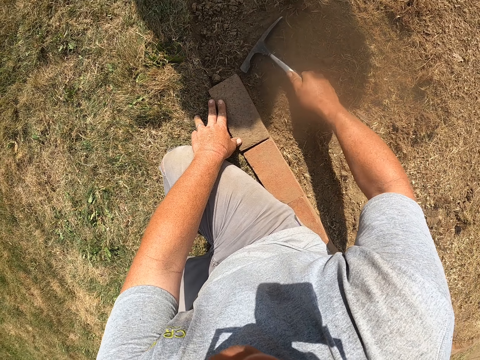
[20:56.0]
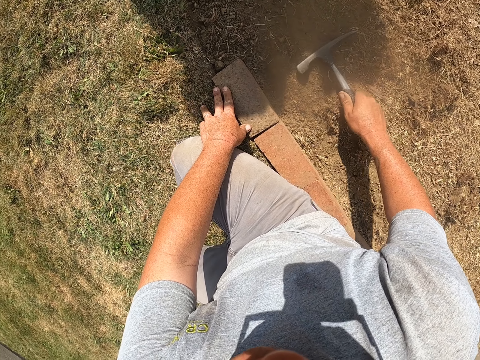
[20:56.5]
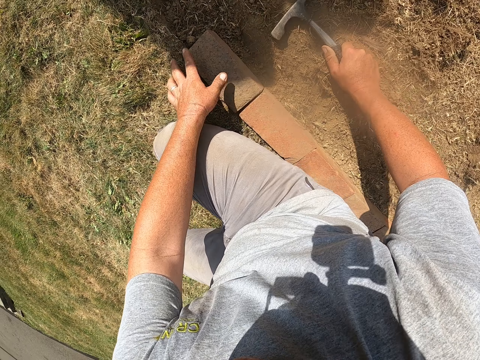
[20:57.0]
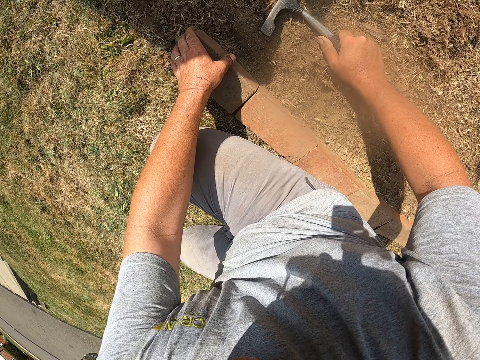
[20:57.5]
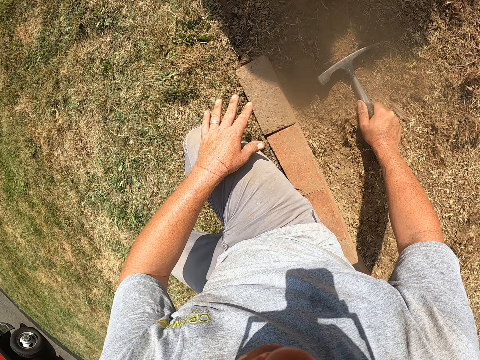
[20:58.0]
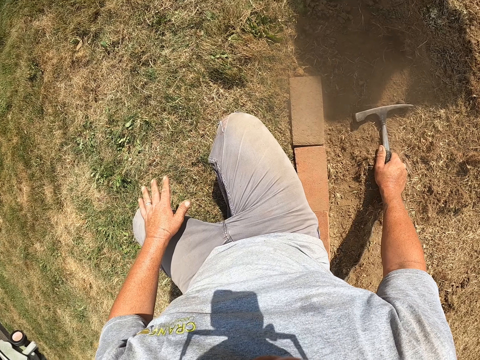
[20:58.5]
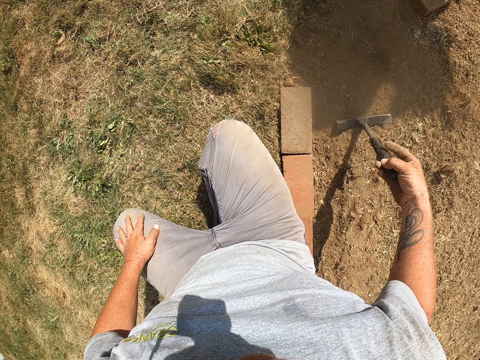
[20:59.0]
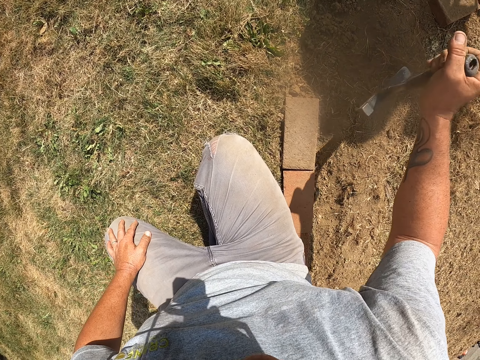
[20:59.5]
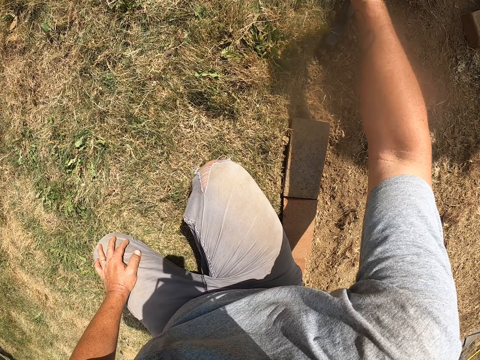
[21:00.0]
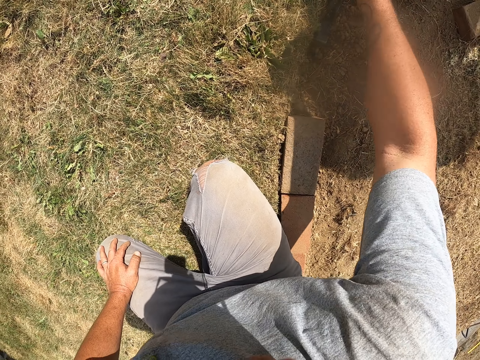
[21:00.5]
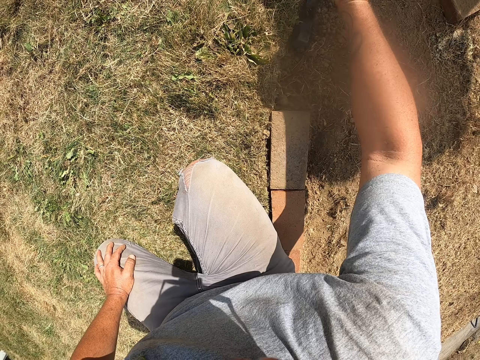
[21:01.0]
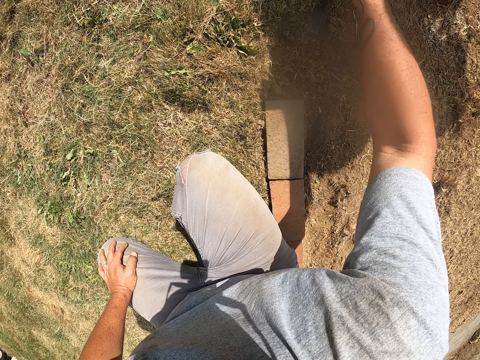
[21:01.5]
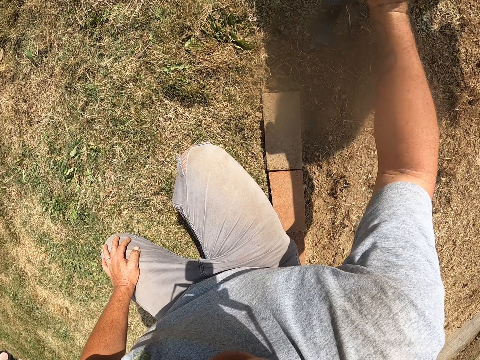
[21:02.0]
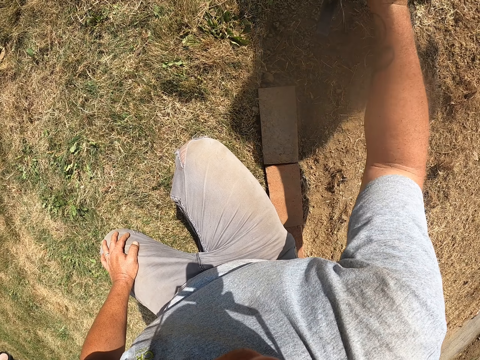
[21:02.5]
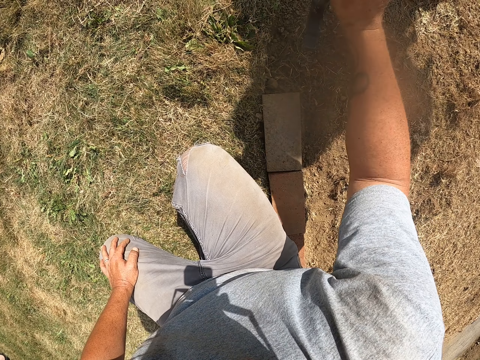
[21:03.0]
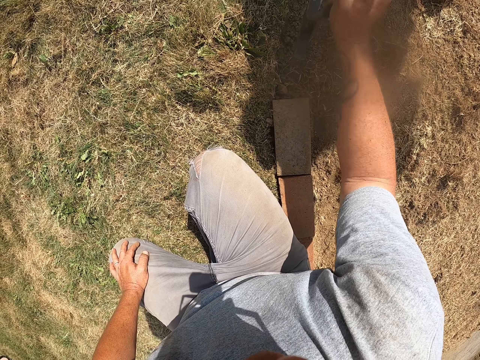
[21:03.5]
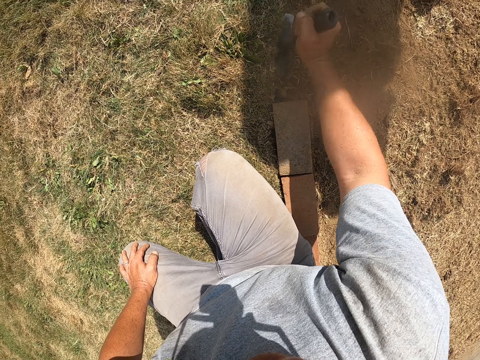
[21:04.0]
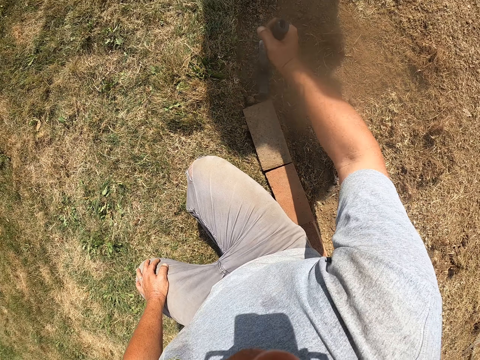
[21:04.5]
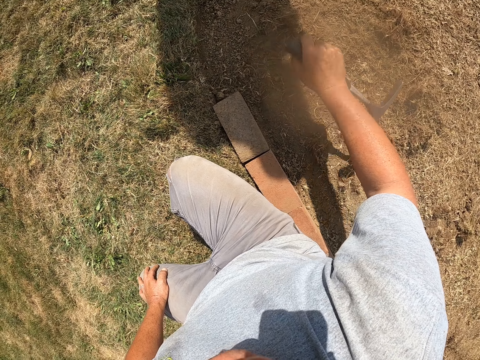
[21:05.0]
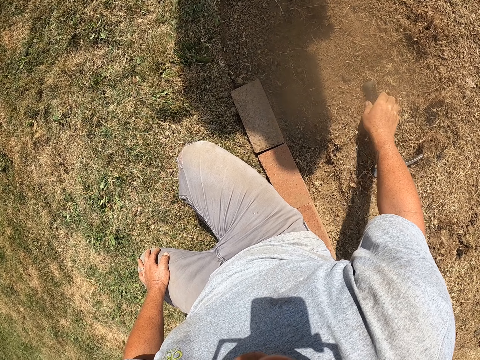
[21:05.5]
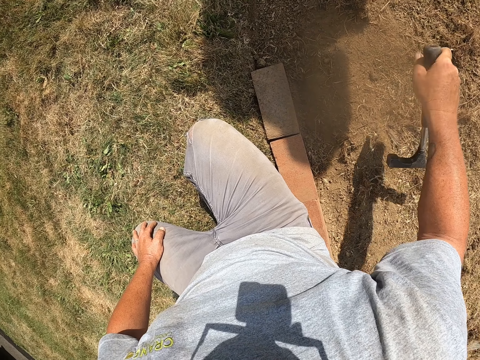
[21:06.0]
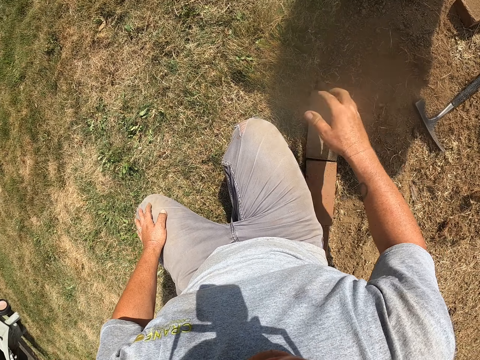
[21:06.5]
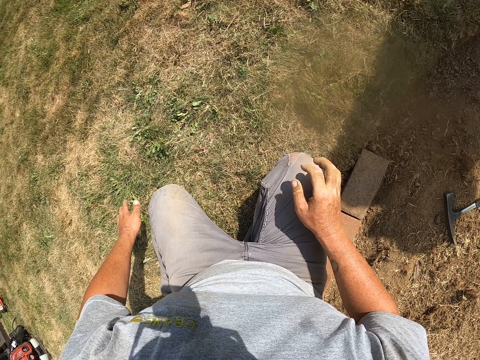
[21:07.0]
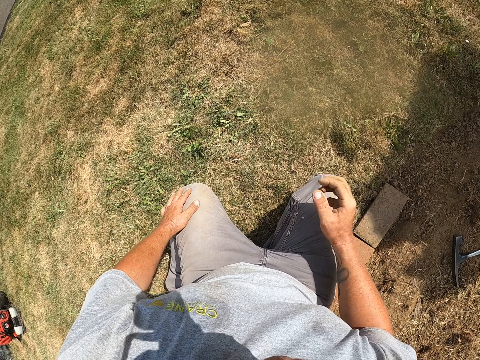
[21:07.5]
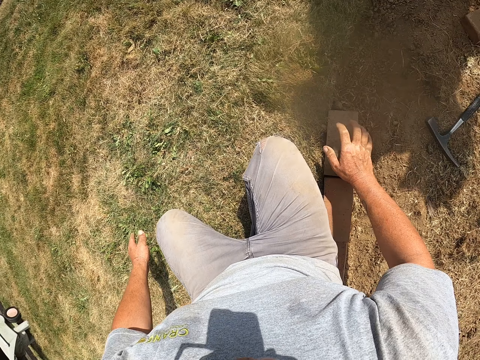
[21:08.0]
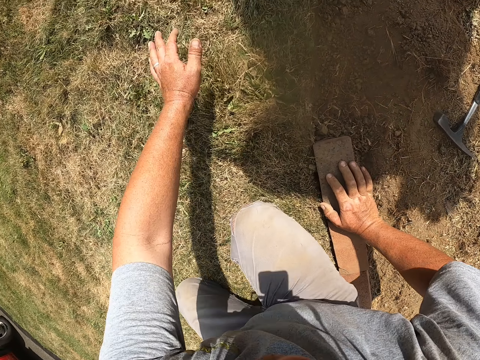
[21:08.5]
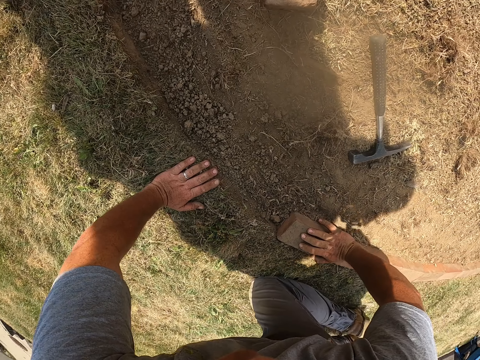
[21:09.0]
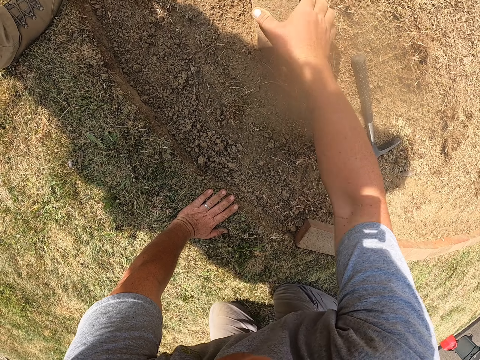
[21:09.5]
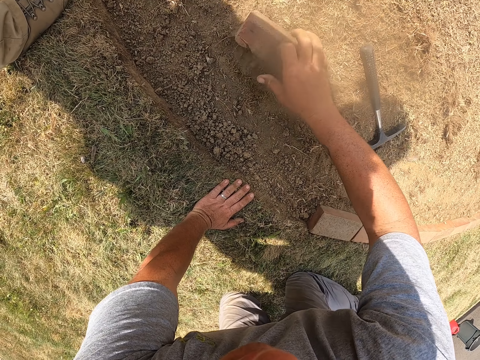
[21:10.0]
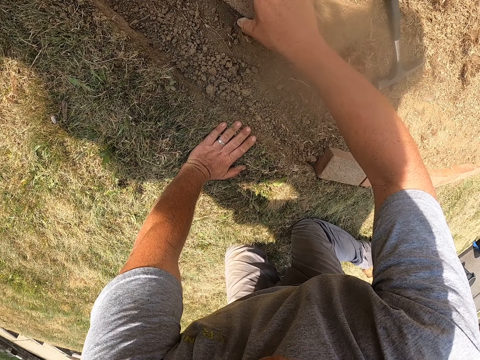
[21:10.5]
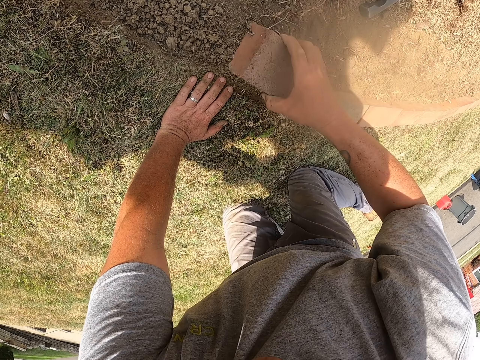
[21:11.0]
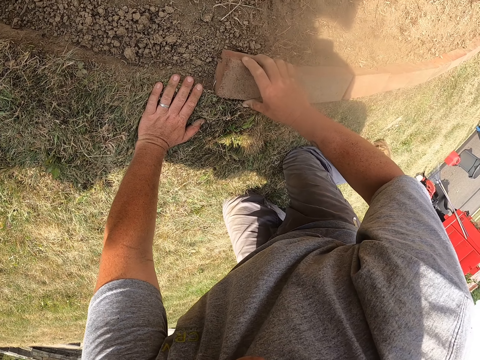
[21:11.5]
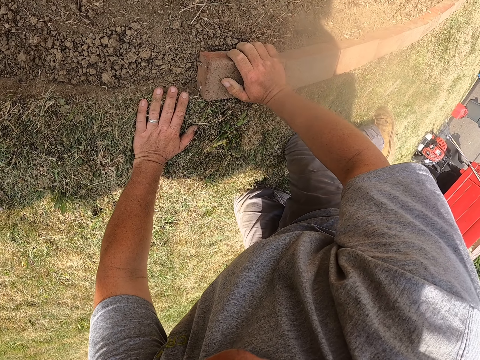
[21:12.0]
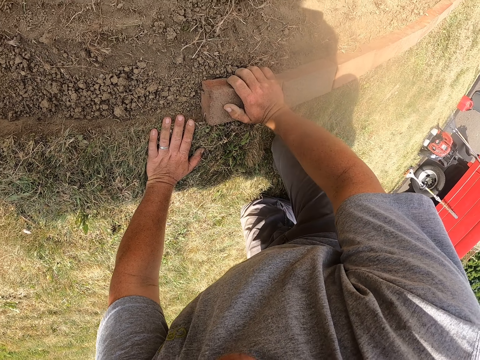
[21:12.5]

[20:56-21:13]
The camera wearer holds the hammer on the ground. They press the brick in the trench with the left hand. They compact soil on the trench with the hammer. They drop the hammer on the ground. They move the hammer on the ground. They look around. They move on the ground. They pick a brick from the ground. They mason. They arrange the brick on the trench.

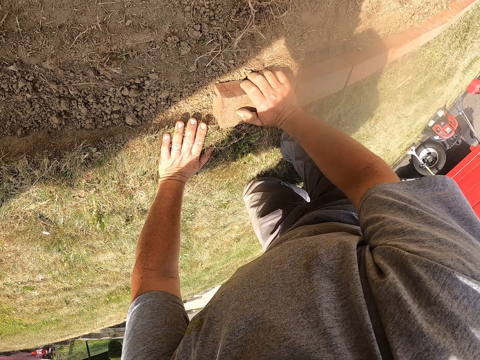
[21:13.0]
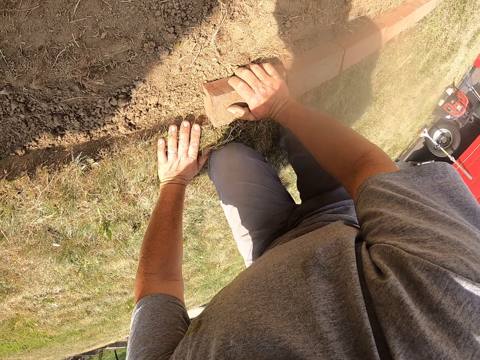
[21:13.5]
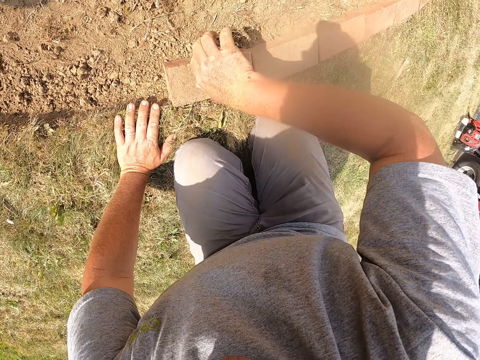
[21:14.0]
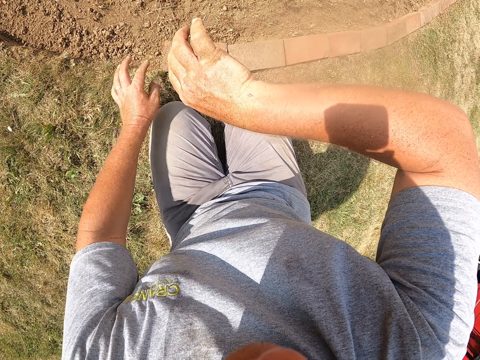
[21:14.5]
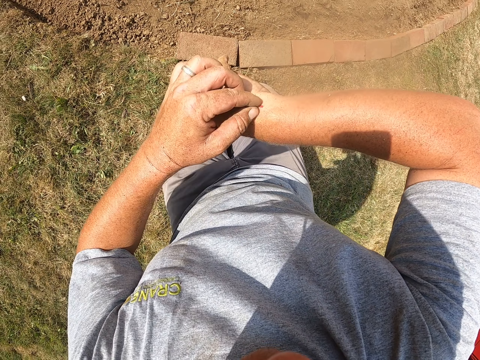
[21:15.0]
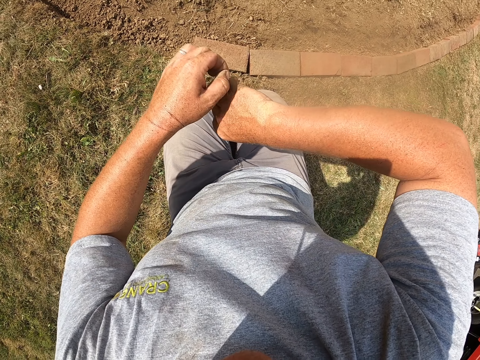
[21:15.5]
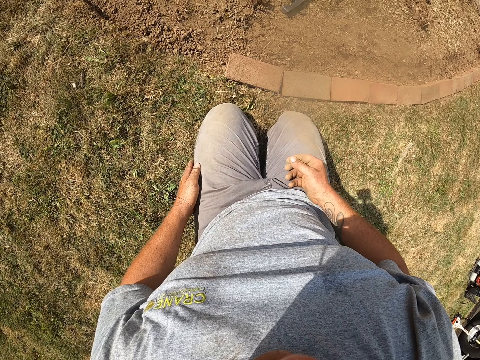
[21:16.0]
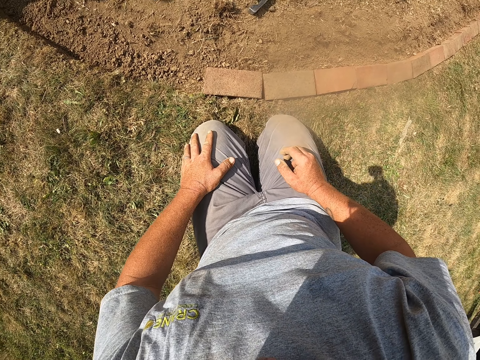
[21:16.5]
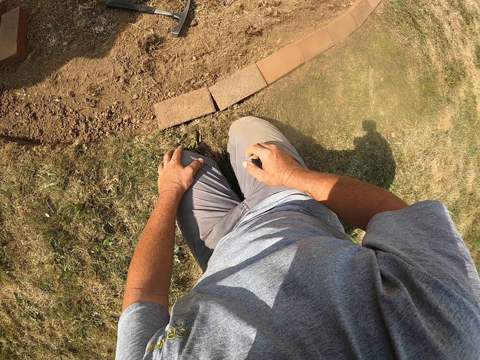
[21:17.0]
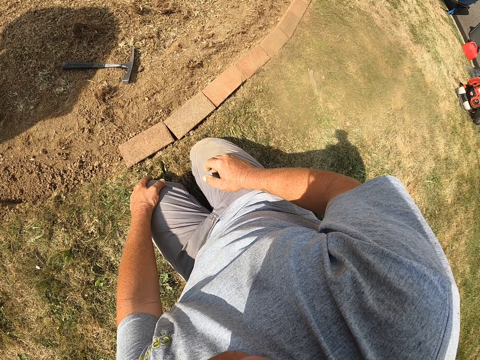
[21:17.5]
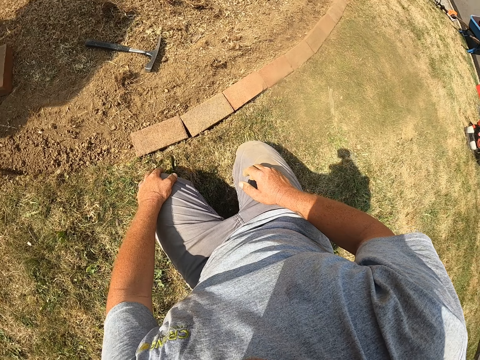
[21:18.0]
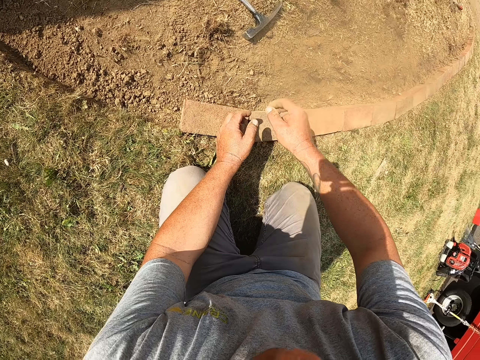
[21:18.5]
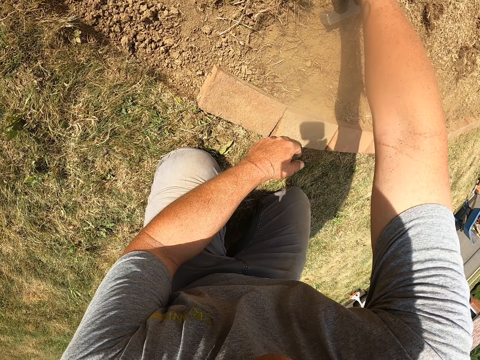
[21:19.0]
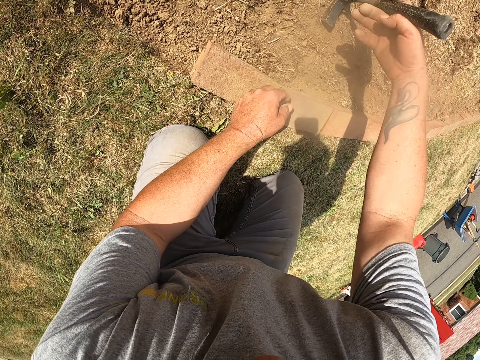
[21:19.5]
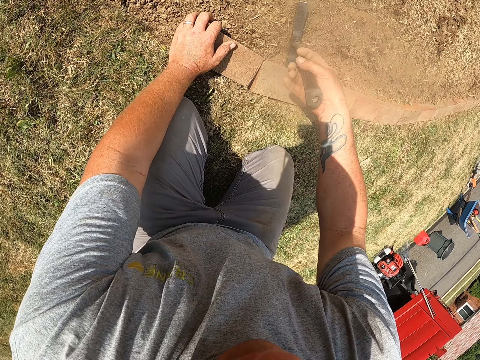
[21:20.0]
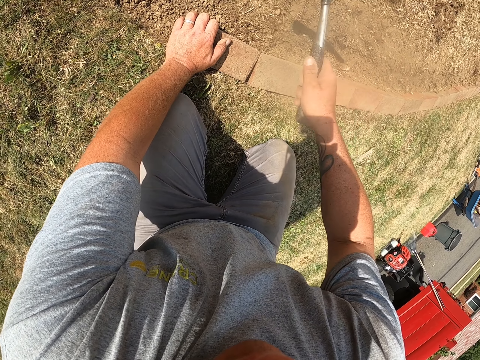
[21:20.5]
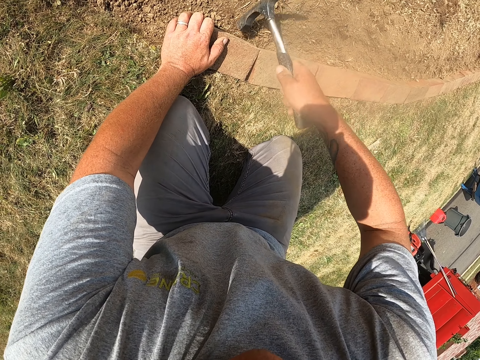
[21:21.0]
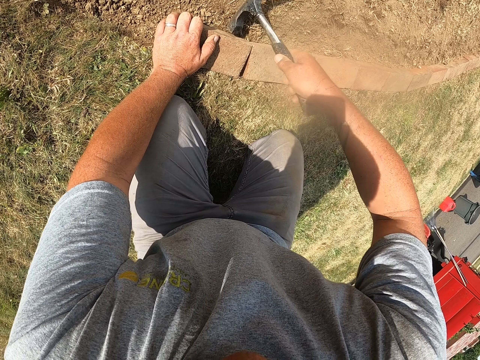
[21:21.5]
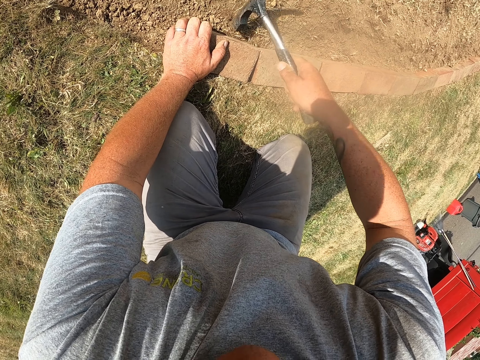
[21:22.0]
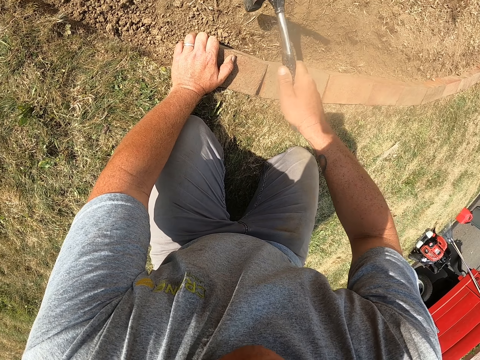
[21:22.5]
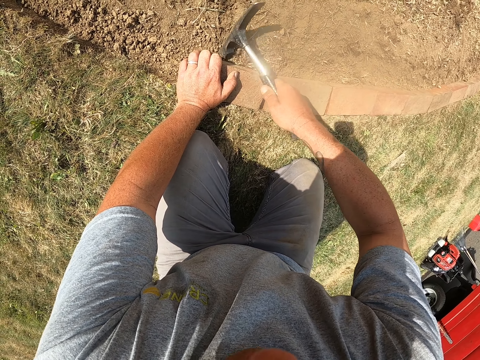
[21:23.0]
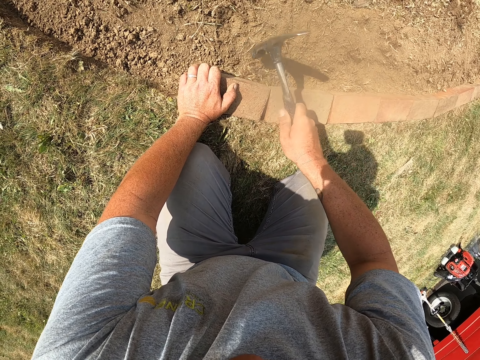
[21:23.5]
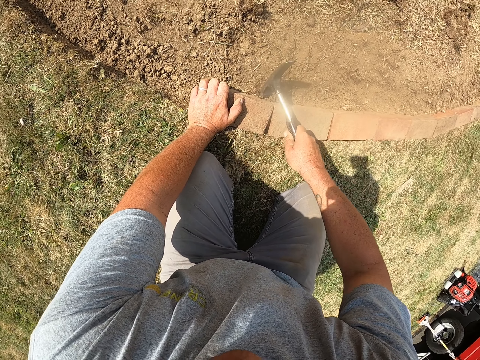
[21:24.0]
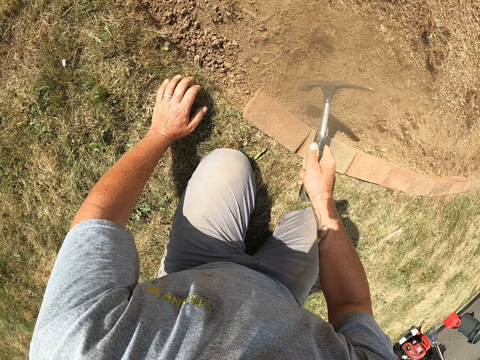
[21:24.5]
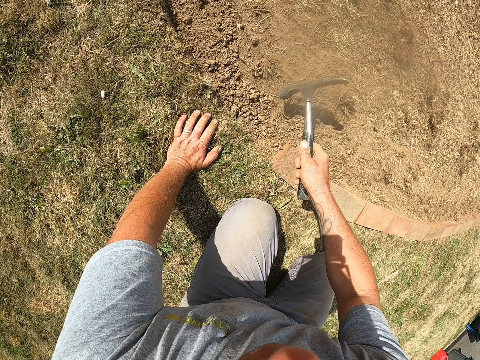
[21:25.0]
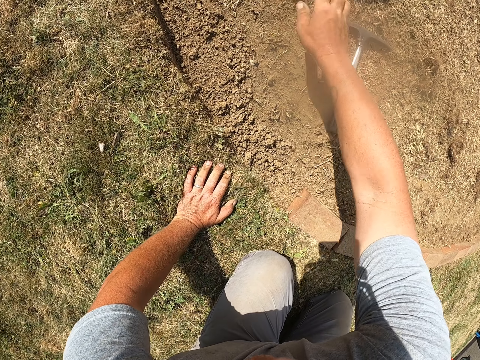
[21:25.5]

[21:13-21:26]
The camera wearer moves on the ground. He removes an object from his wrist. He touches the hand. He drops the object on the ground. He looks around. He picks the hammer from the ground. He hits the brick with the hammer. He hits soil.
